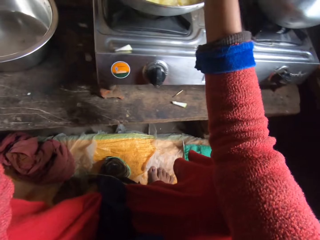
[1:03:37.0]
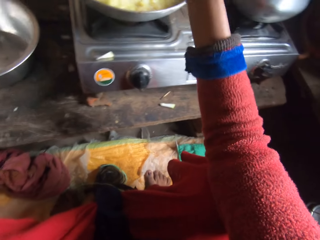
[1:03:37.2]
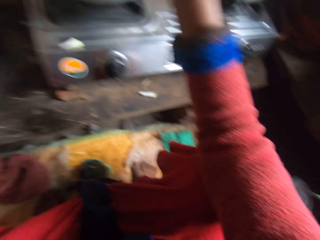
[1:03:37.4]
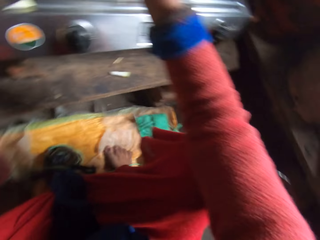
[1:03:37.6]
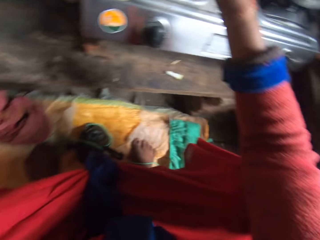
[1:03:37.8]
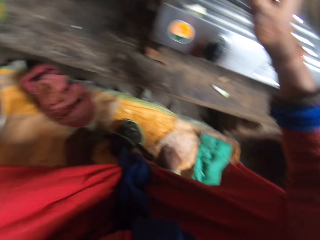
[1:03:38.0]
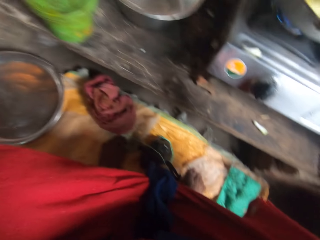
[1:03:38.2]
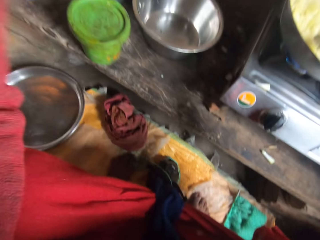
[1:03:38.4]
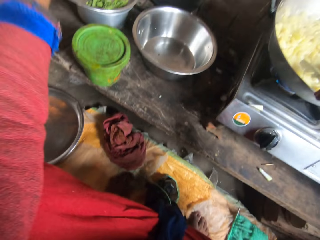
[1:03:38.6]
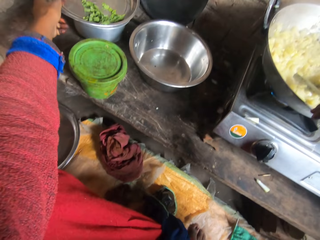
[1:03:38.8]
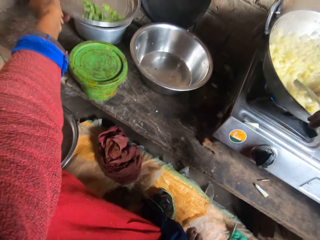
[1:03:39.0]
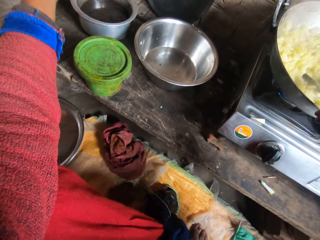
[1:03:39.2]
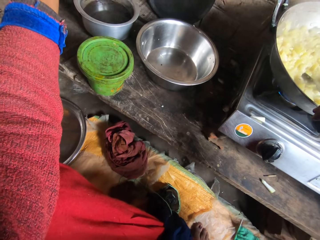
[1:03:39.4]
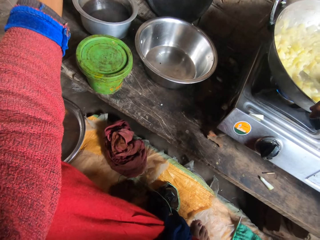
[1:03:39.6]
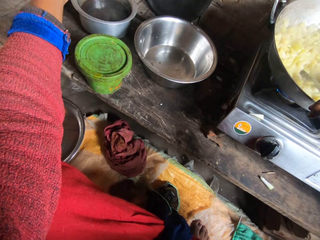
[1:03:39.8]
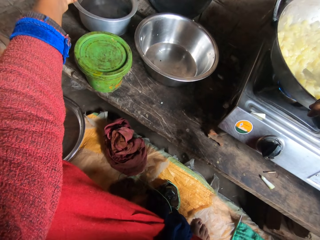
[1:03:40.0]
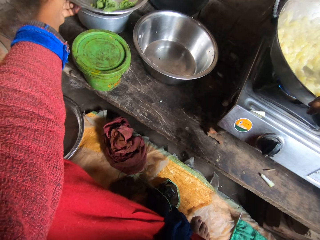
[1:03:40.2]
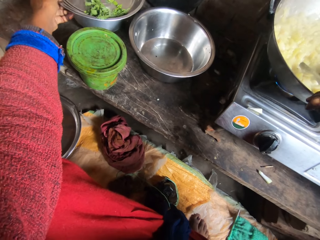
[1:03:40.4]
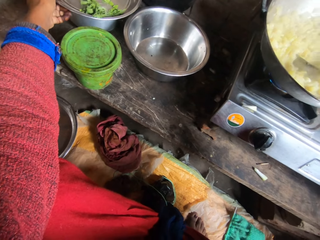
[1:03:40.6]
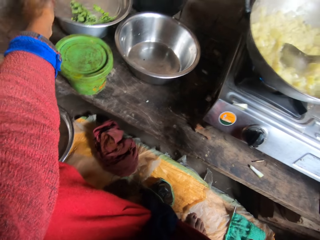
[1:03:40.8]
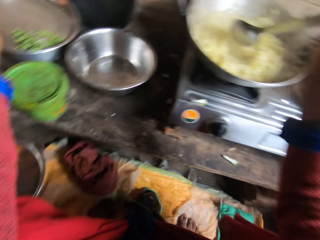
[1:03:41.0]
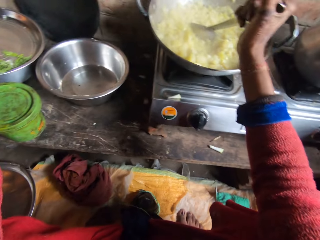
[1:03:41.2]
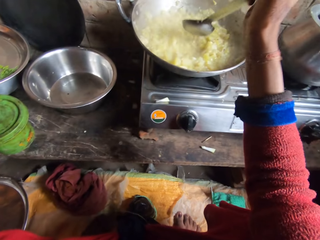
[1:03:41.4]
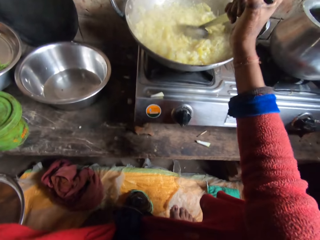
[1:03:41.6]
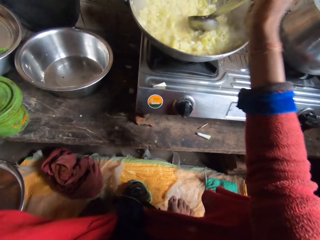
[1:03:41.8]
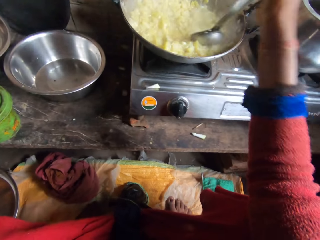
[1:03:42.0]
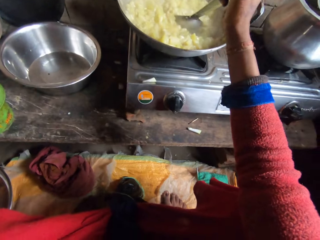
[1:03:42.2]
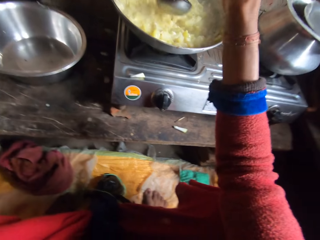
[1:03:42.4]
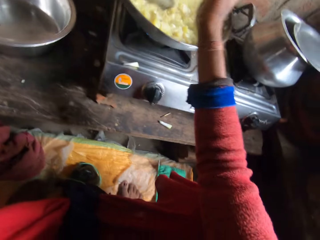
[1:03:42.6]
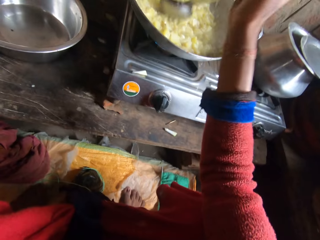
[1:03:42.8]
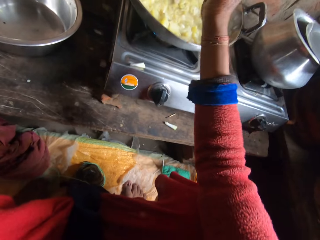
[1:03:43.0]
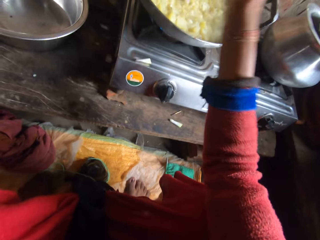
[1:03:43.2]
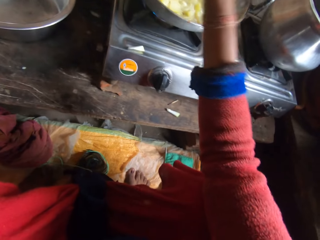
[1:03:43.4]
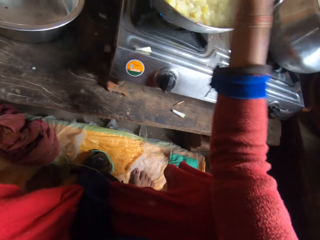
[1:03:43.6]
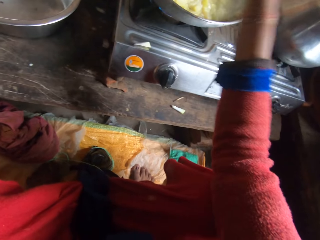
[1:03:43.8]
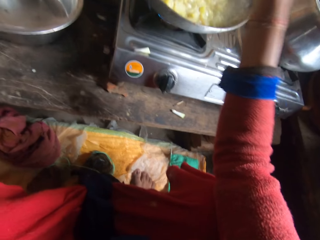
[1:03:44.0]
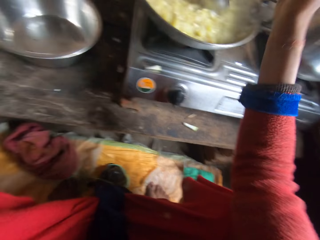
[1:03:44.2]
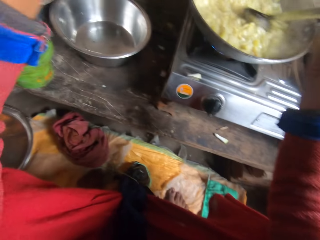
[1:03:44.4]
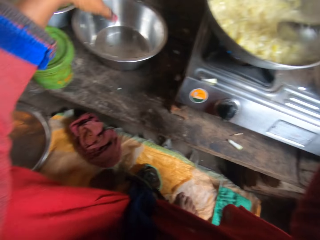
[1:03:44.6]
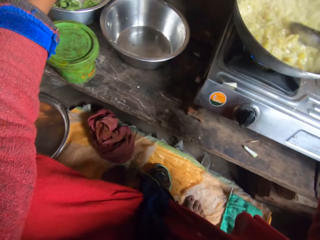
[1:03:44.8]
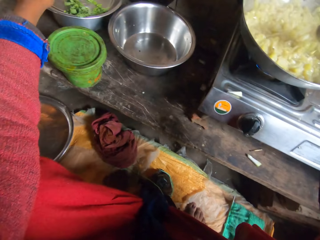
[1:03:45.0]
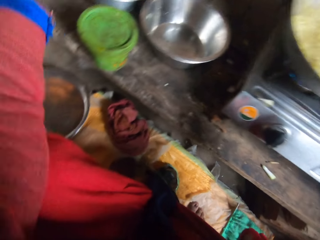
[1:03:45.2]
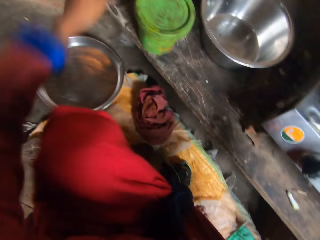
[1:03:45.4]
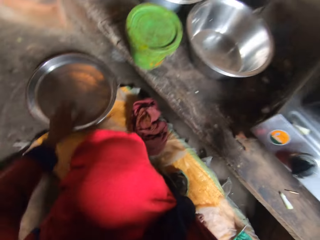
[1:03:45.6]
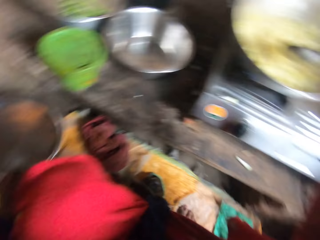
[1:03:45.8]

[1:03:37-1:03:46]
The camera wearer looks down. They open the cover on a metal bowl. They close the metal bowl with the cover. They stir the rice in the pot on the gas cooker with the metal spoon.

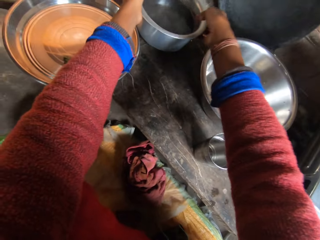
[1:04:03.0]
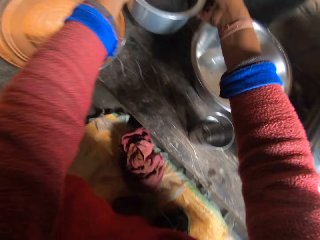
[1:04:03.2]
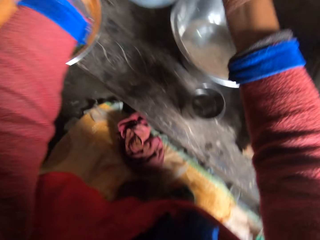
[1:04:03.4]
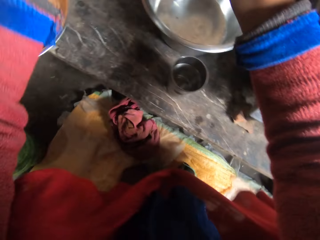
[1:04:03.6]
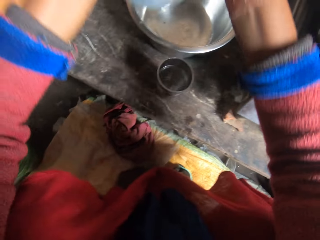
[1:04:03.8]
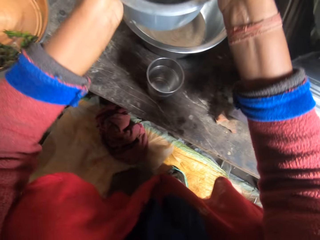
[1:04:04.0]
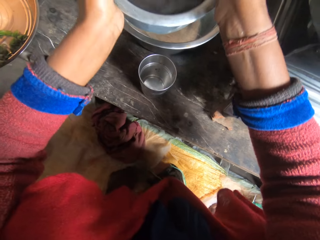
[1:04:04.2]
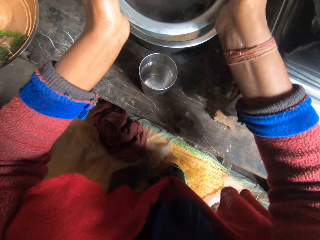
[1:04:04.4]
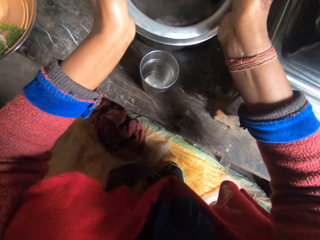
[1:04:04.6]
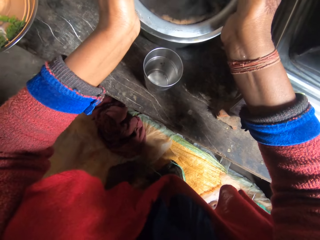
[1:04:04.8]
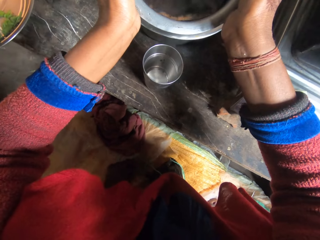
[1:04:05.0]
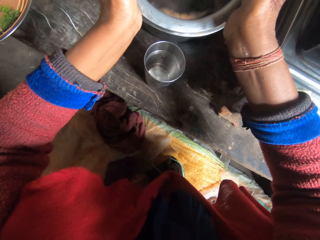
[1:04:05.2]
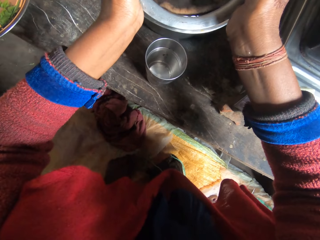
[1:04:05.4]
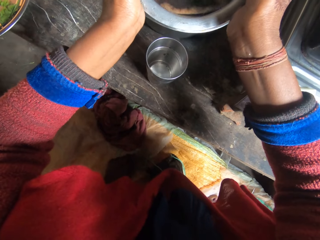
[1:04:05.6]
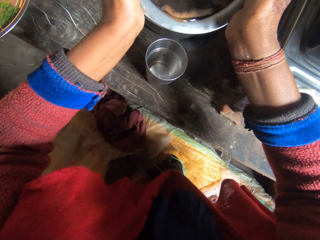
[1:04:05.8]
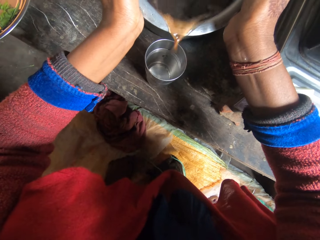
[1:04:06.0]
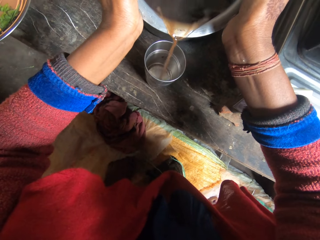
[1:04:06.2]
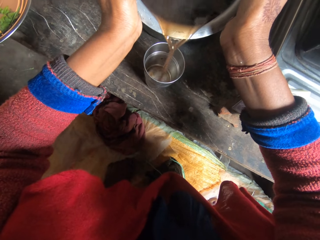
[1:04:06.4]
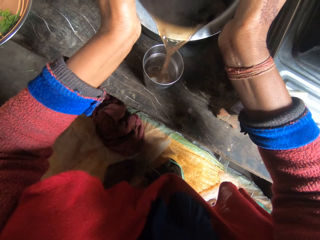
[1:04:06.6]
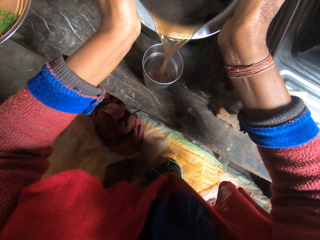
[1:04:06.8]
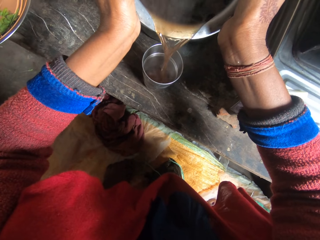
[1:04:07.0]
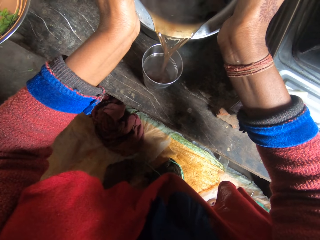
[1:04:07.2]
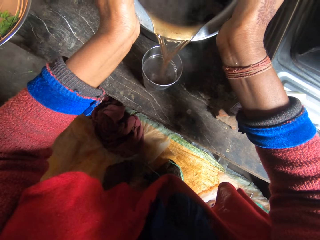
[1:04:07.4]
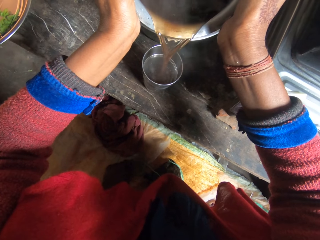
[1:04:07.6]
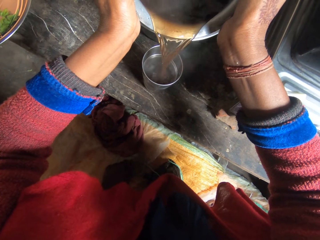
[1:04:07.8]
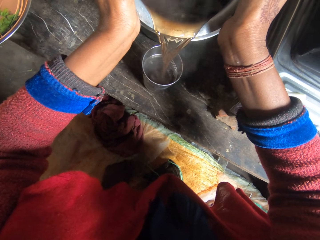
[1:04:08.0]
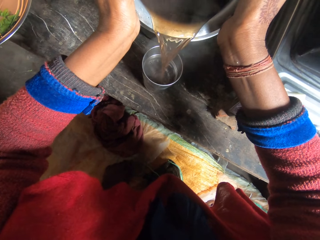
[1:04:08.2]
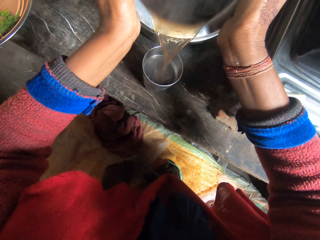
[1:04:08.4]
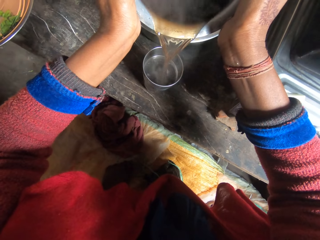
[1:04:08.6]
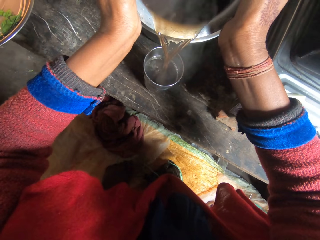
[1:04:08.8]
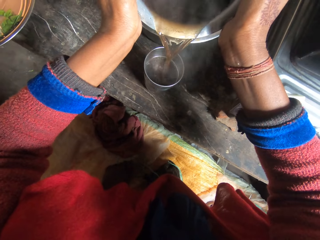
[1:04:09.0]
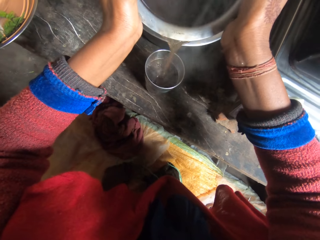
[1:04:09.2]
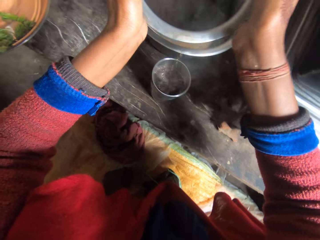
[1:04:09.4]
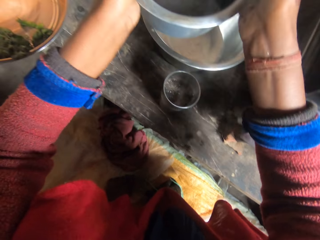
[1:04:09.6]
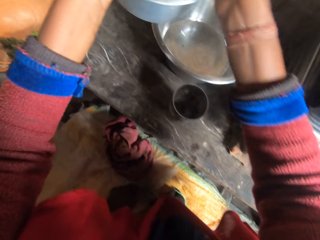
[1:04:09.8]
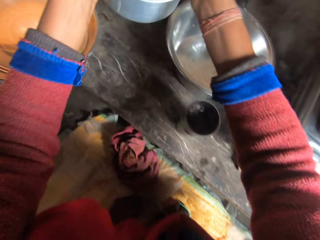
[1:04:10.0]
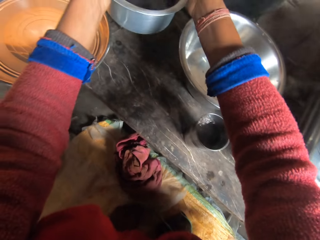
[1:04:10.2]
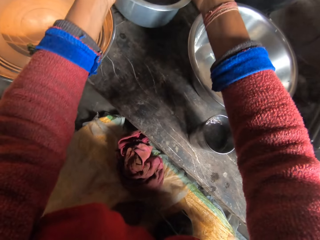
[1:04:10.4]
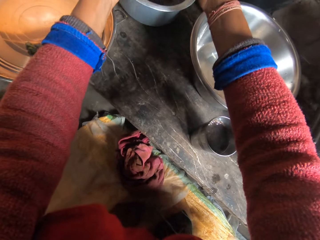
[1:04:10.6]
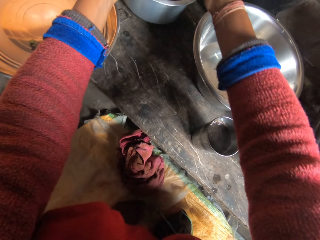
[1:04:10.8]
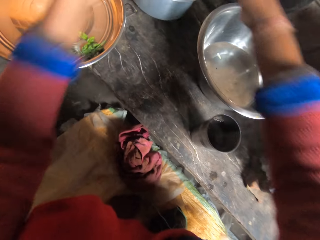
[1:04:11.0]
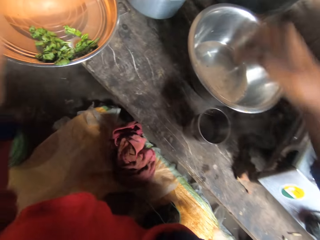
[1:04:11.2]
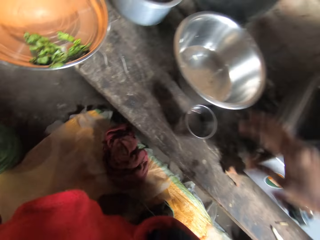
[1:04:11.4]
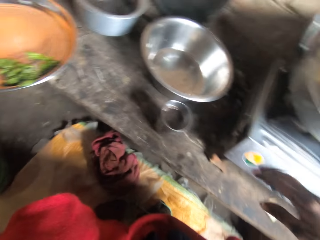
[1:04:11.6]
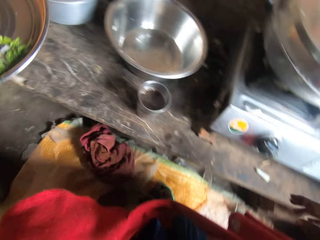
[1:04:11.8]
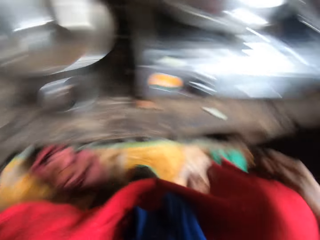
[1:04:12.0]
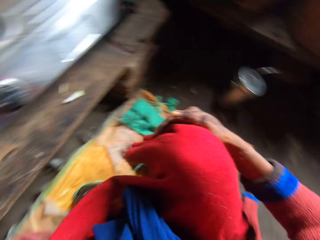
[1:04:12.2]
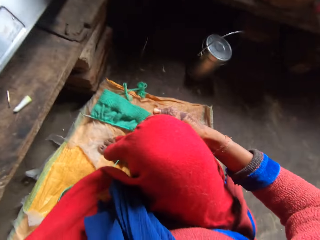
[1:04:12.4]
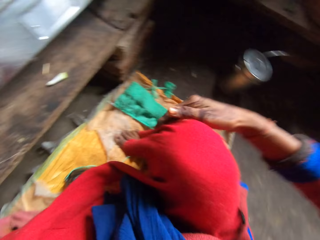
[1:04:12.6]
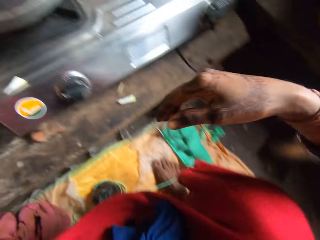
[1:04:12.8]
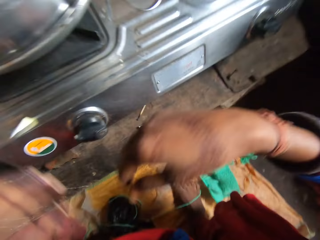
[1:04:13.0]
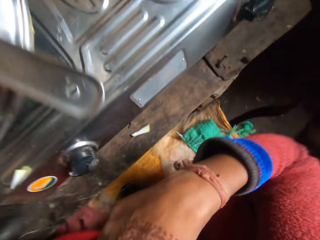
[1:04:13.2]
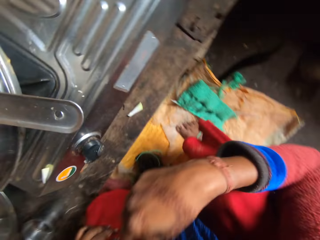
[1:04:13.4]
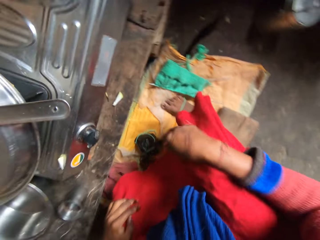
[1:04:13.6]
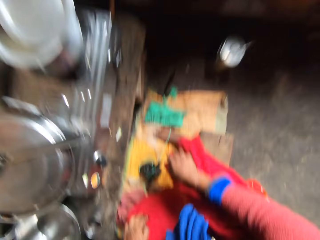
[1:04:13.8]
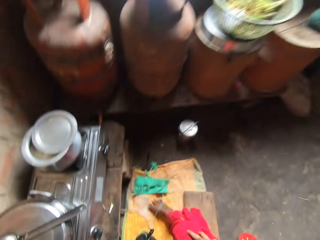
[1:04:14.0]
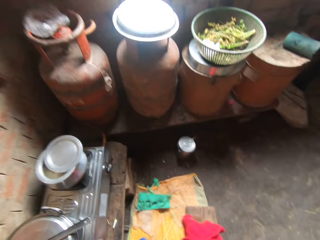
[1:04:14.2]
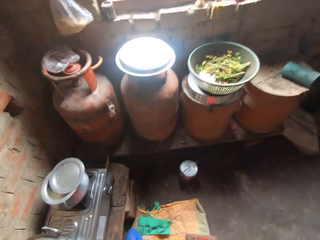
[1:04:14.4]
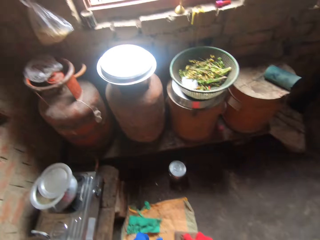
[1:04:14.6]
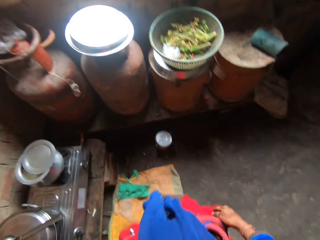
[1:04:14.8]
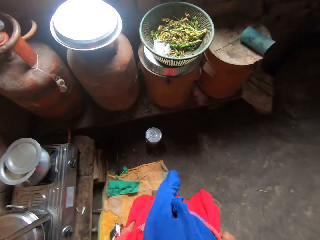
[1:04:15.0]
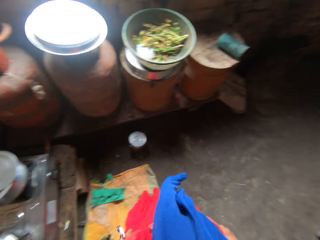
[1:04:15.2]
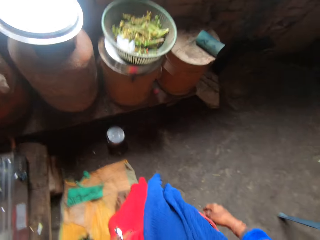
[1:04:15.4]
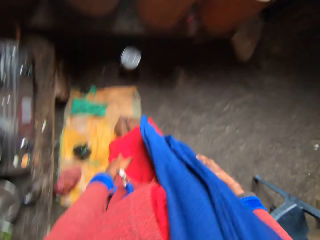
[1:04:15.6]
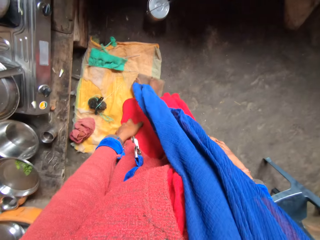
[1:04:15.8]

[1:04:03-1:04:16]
The camera wearer picks up a pot or metal bowl. They pour some black tea from the metal bowl into the metal cup on the table. They drop the metal bowl on the kitchen table. They pick up the metal tray from the kitchen table. They stand up from the floor.
